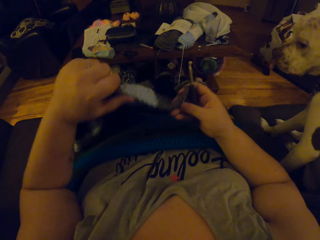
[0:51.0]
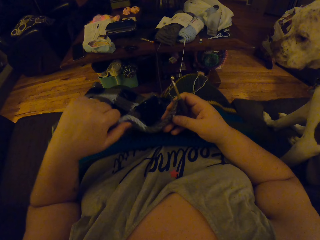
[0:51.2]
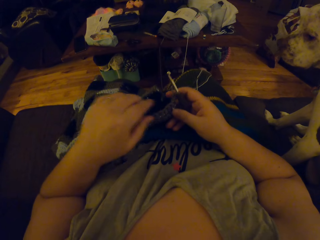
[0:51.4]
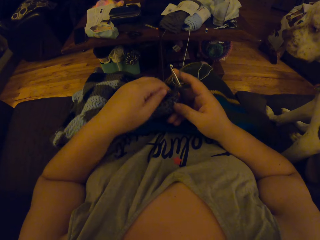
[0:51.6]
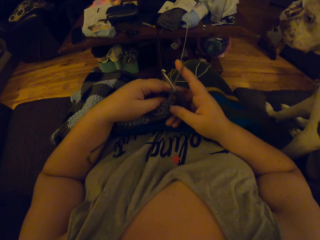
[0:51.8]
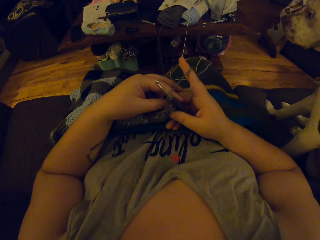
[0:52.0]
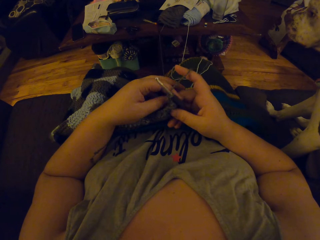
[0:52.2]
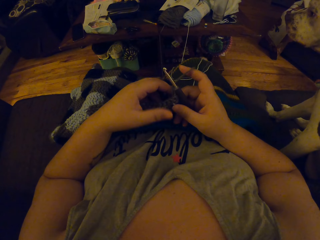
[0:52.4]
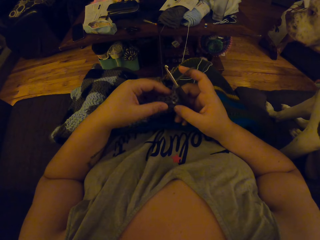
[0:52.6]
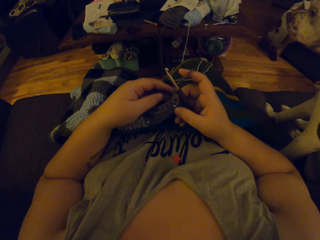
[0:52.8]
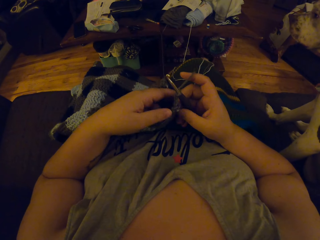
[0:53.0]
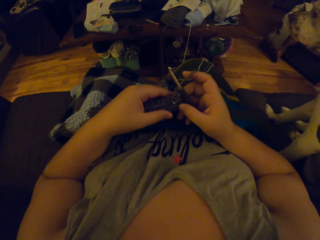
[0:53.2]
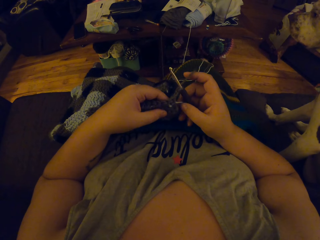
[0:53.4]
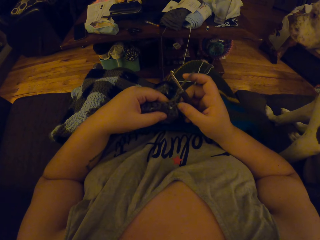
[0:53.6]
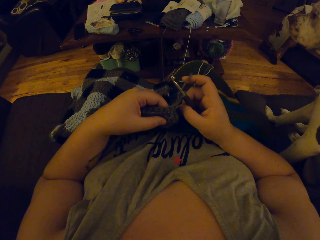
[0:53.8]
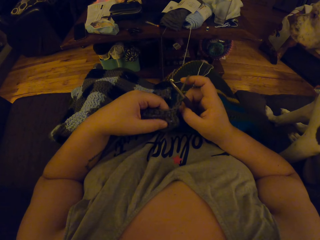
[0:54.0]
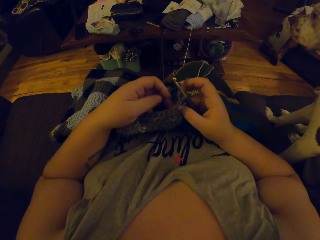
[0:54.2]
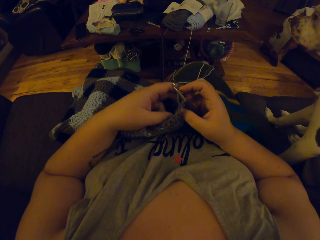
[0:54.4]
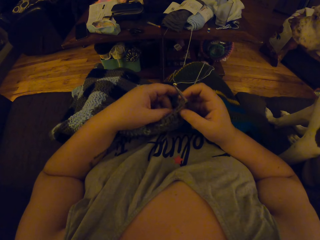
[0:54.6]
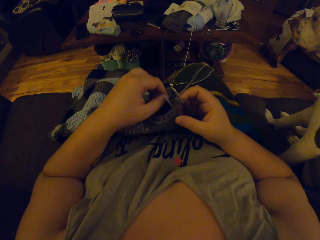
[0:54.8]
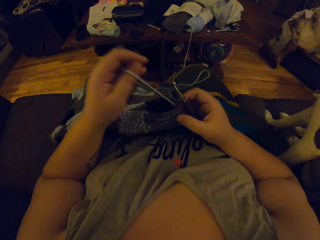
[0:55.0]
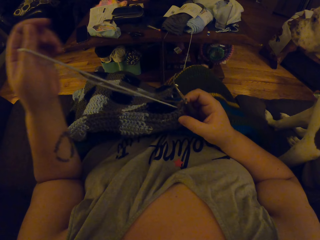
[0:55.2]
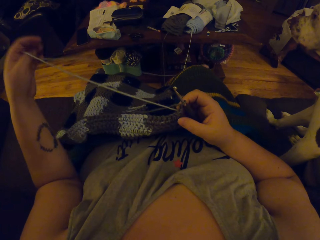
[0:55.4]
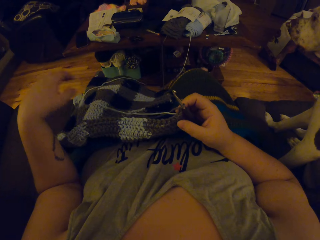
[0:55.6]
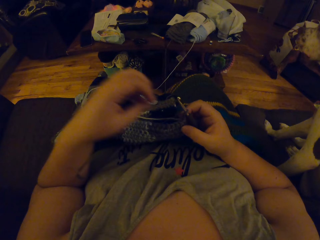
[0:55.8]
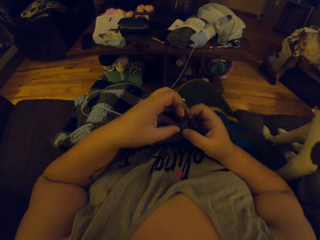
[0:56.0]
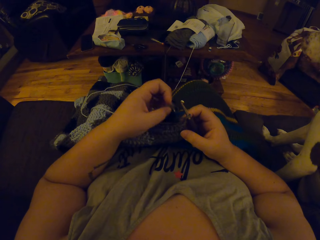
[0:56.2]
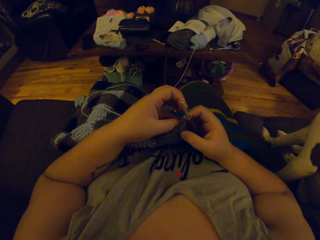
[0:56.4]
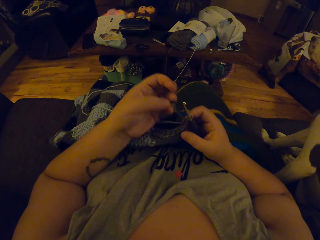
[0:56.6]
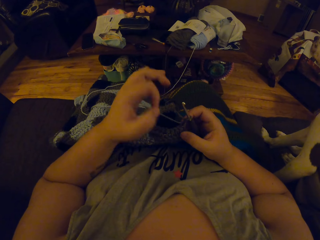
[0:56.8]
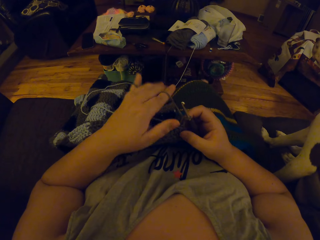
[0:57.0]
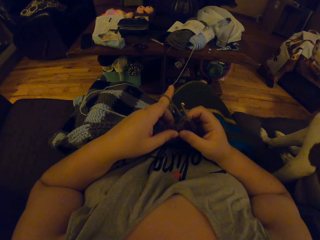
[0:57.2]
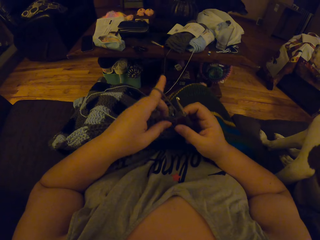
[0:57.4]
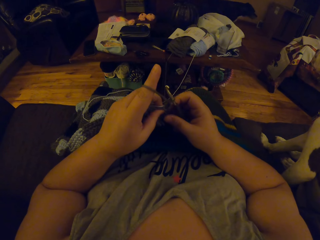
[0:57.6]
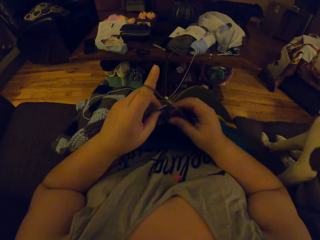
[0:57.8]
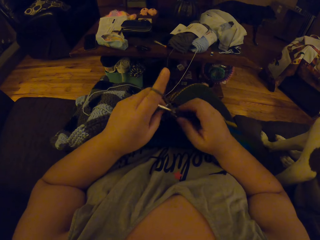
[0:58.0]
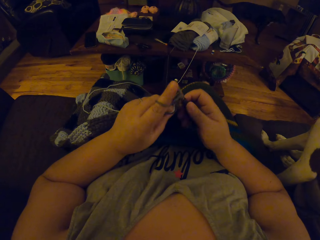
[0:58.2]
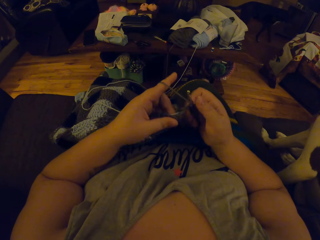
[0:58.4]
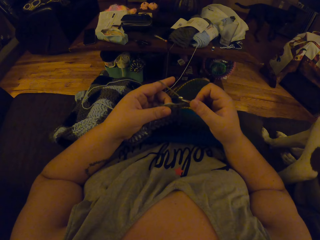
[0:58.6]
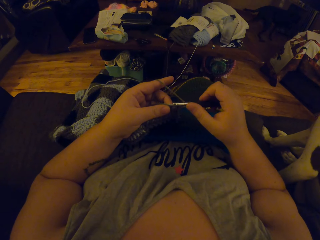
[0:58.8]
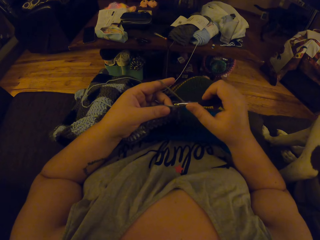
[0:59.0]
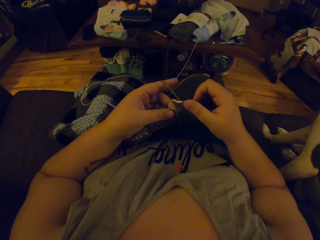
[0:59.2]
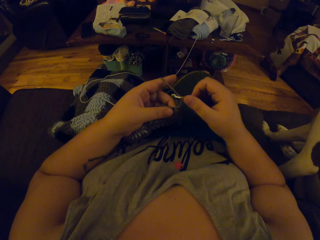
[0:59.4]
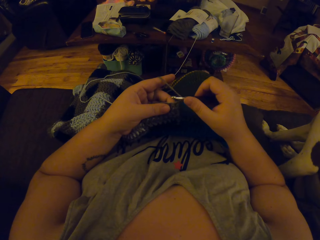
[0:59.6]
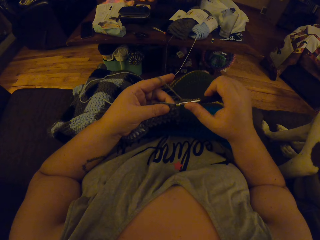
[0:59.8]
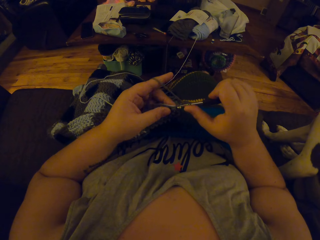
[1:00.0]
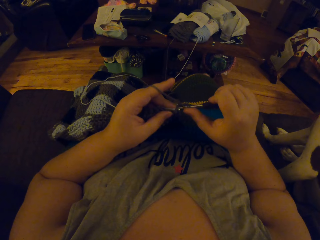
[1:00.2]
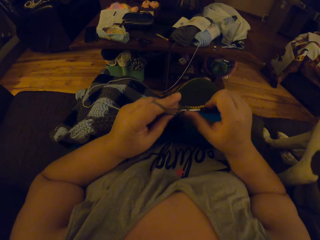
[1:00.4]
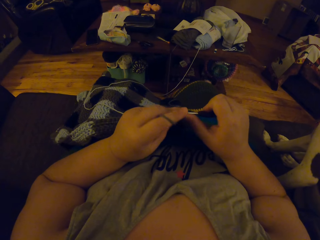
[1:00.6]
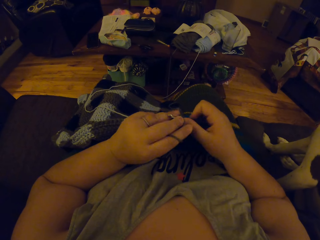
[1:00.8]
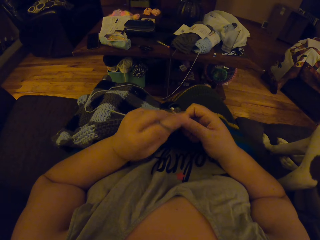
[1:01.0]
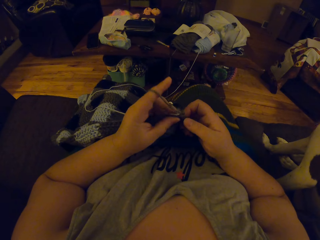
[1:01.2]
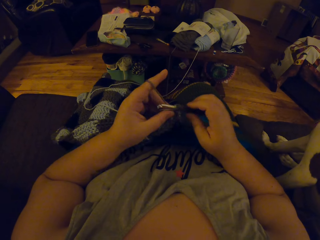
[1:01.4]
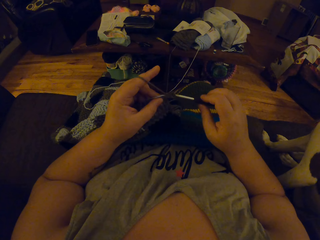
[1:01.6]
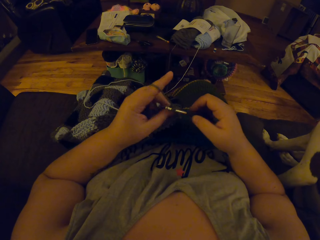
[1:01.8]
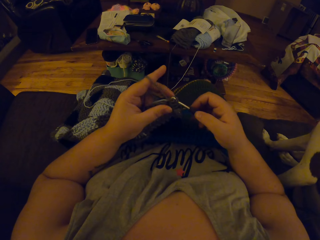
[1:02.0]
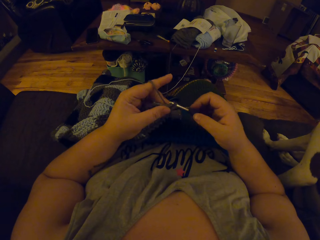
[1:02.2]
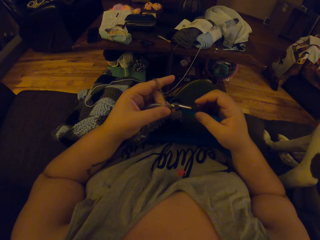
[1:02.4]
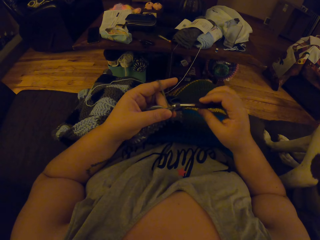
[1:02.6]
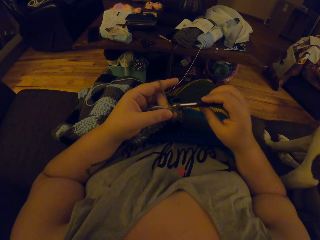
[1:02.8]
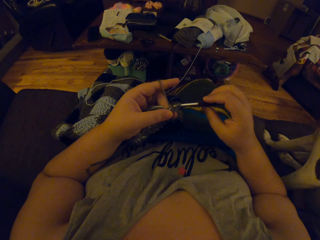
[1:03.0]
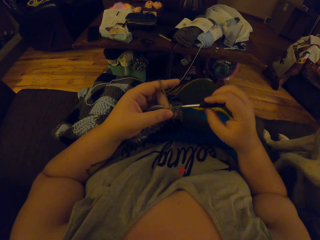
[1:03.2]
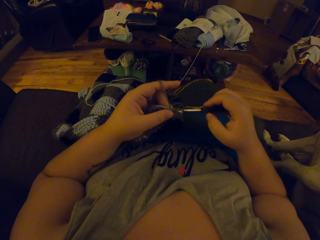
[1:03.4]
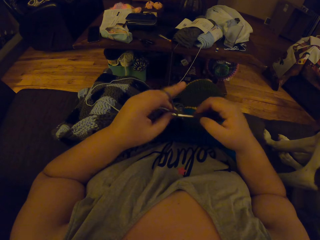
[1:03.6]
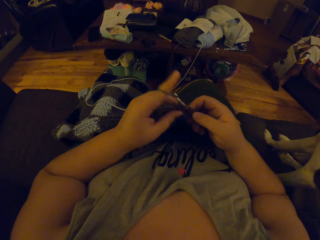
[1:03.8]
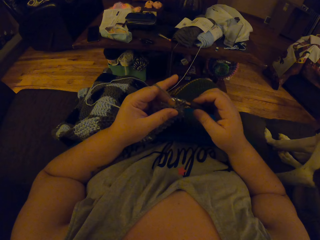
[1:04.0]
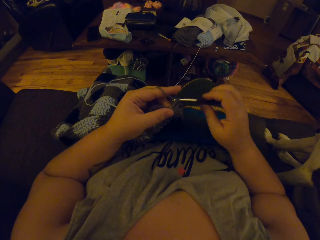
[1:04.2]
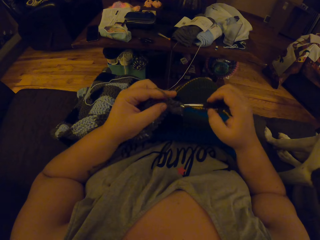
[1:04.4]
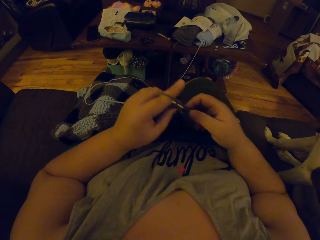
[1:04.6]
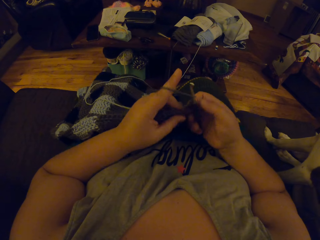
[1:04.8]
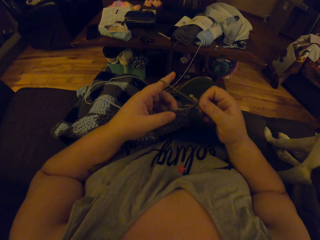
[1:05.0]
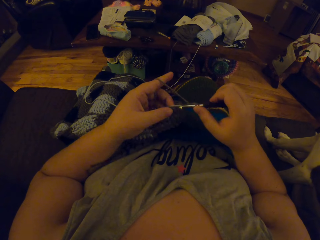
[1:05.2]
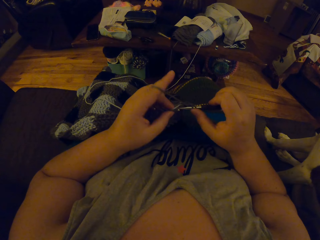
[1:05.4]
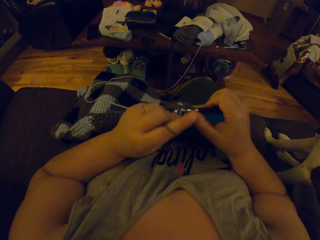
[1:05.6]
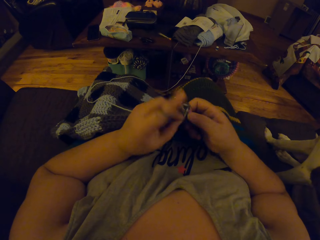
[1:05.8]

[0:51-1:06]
The camera wearer pulls the thread. They continue crocheting the blanket. They roll the thread on the needle. They knit the scarf.

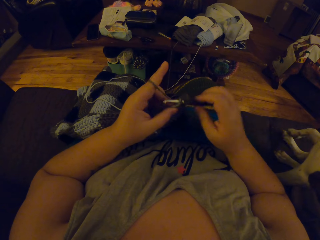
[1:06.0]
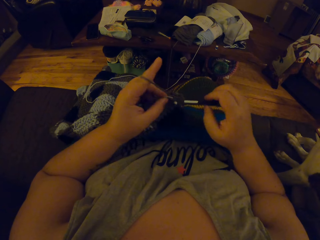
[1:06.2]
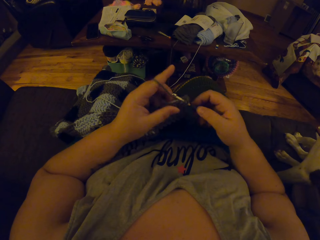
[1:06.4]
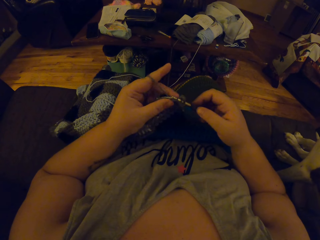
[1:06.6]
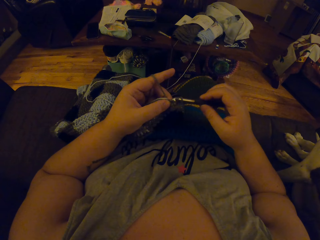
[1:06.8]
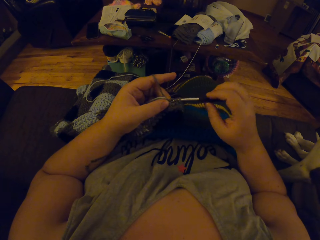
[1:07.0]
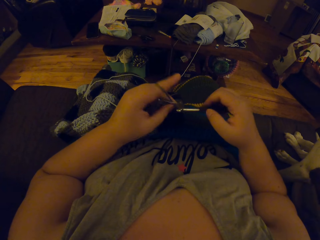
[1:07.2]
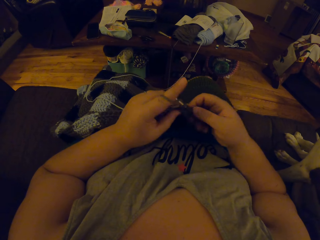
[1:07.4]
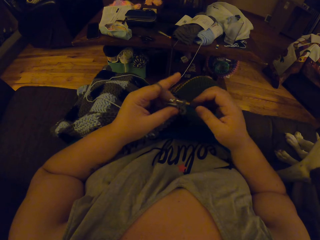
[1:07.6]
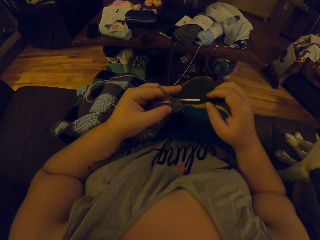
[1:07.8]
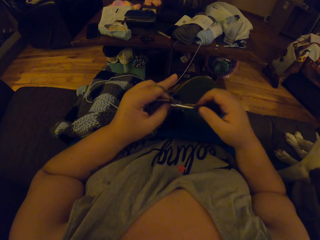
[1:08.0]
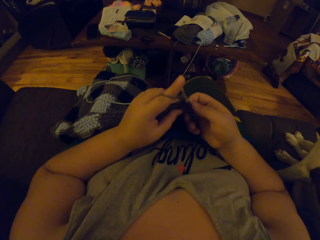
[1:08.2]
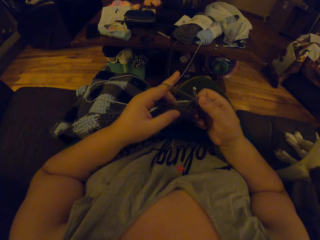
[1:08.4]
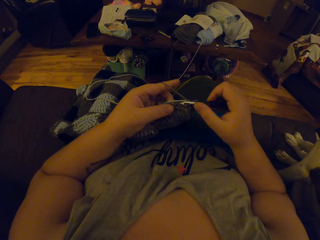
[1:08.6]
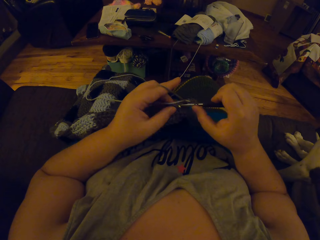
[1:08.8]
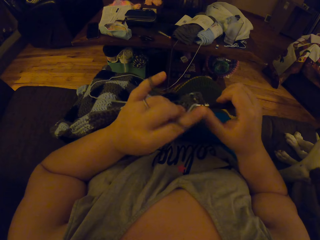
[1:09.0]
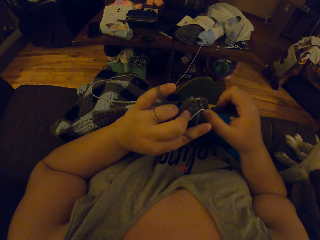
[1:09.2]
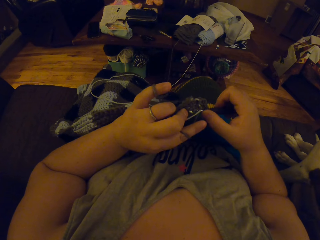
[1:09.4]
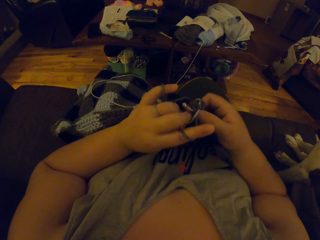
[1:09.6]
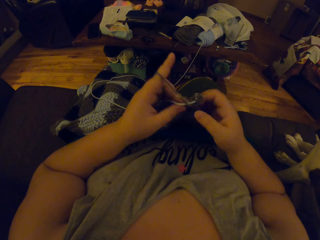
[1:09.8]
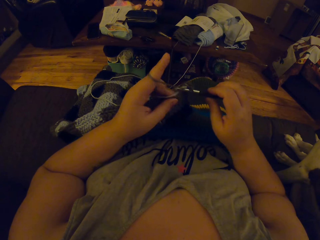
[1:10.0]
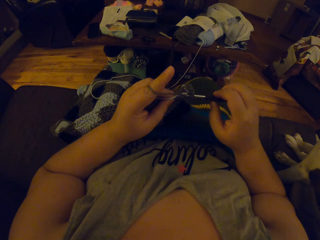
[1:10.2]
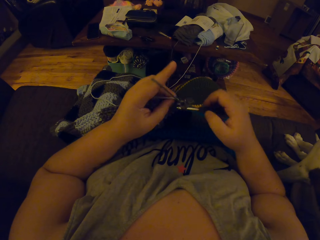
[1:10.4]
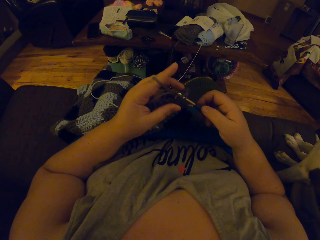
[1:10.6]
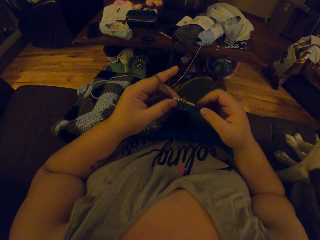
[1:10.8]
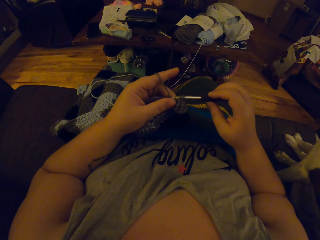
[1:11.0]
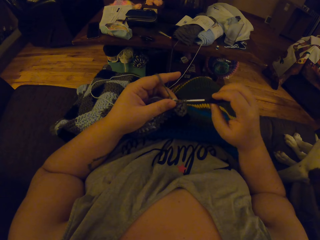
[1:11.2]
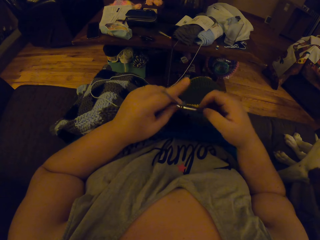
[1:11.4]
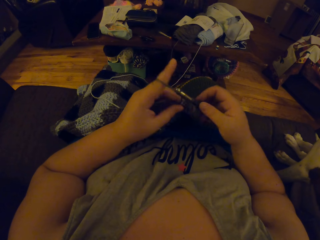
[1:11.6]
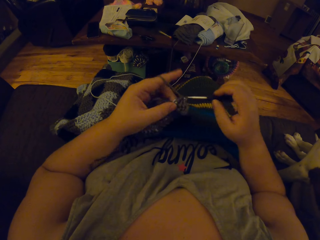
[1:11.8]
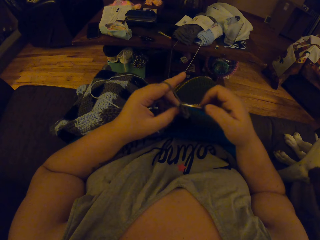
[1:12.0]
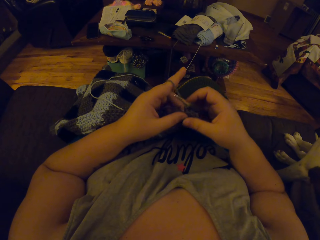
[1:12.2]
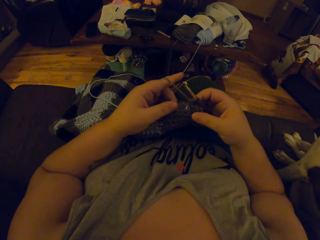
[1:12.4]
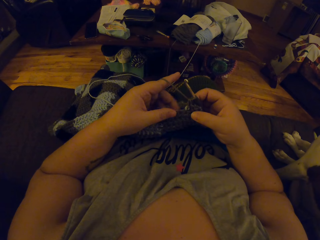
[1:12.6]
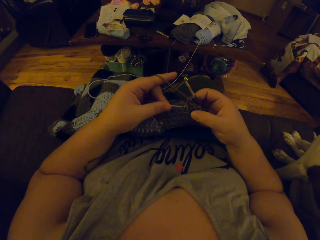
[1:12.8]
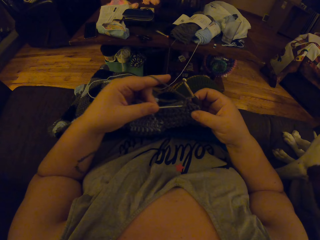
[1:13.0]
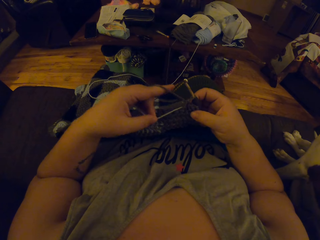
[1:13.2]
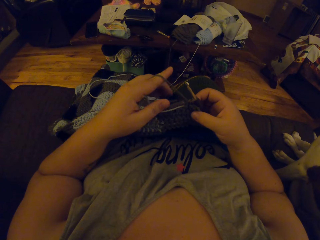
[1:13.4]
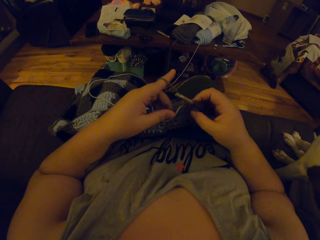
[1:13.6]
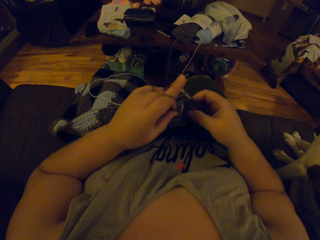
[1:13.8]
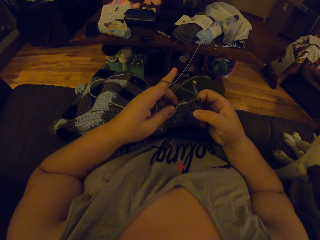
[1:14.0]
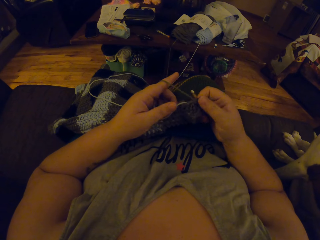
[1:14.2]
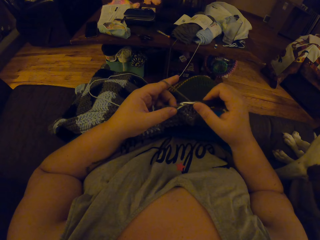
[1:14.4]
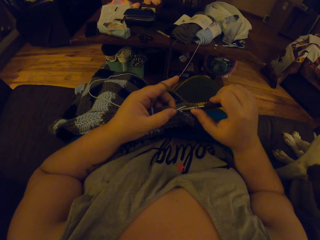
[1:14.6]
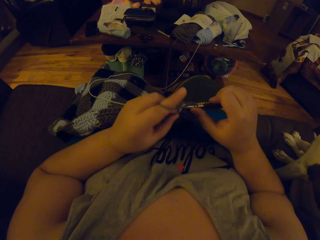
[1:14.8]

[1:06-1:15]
The camera wearer pulls the thread.
